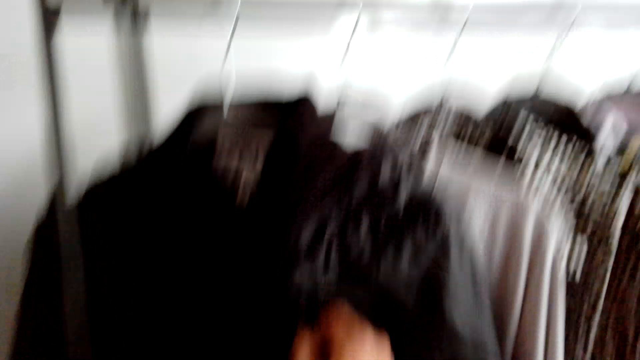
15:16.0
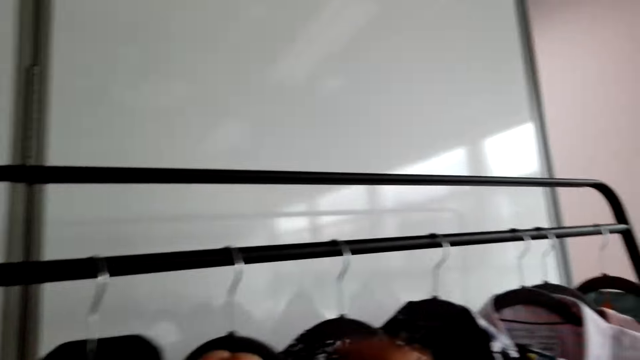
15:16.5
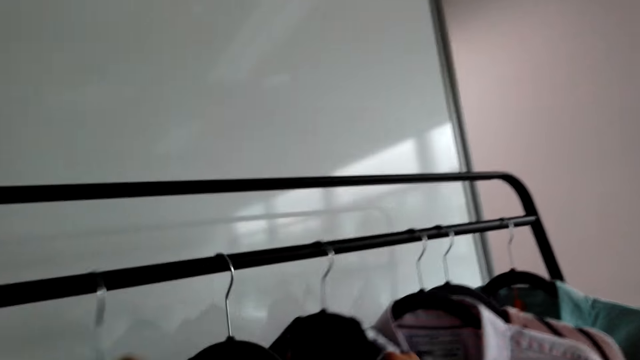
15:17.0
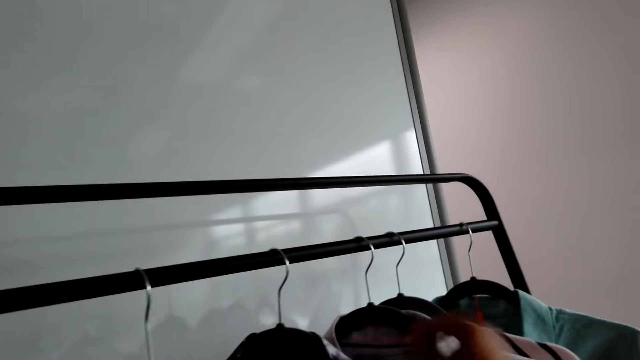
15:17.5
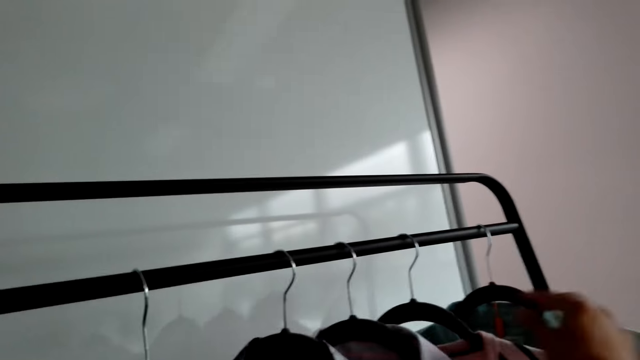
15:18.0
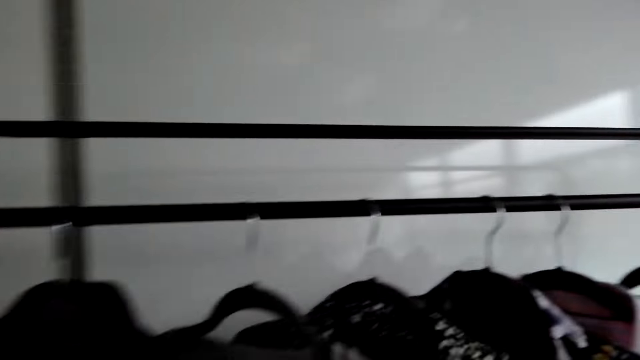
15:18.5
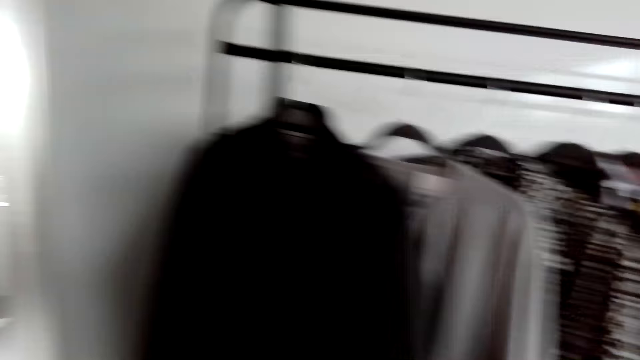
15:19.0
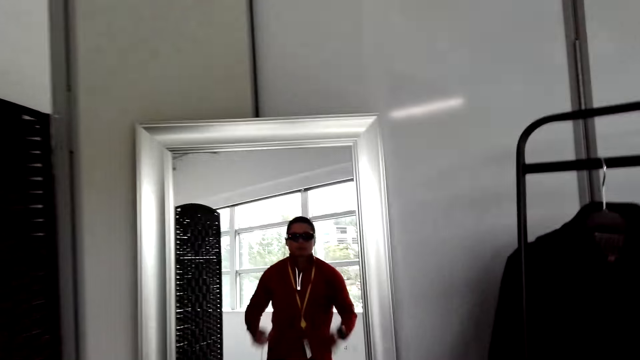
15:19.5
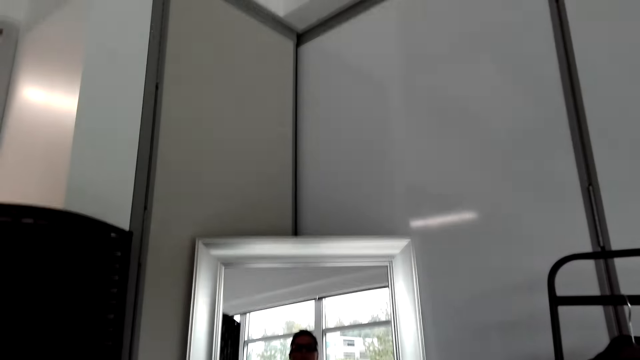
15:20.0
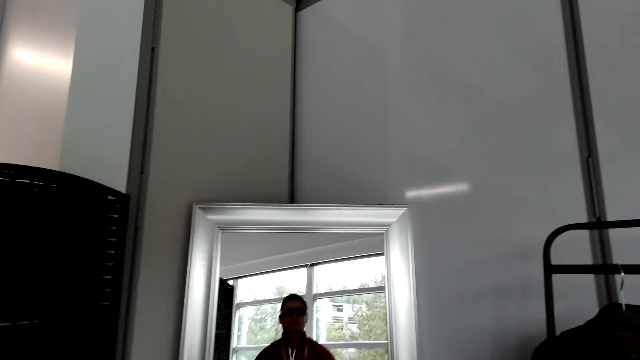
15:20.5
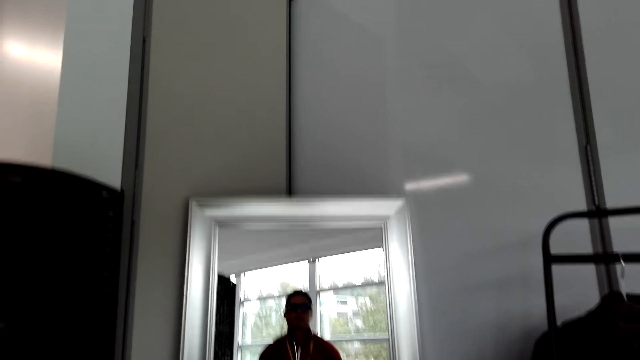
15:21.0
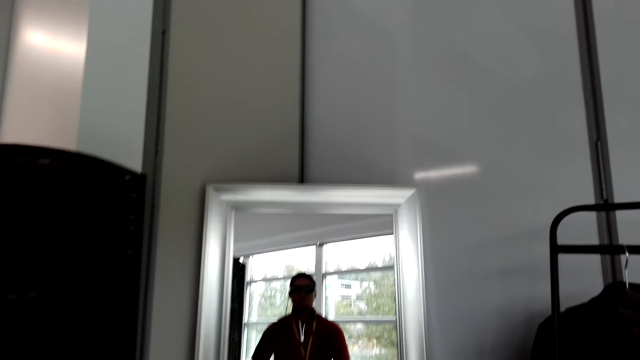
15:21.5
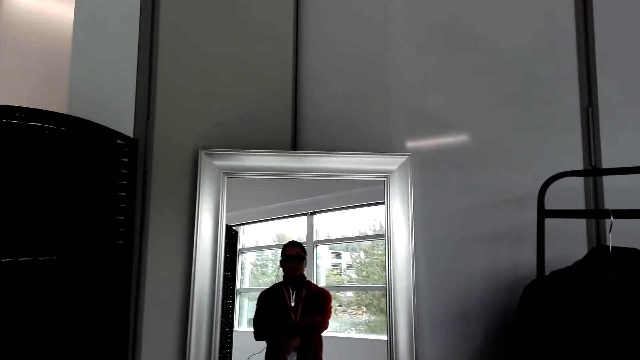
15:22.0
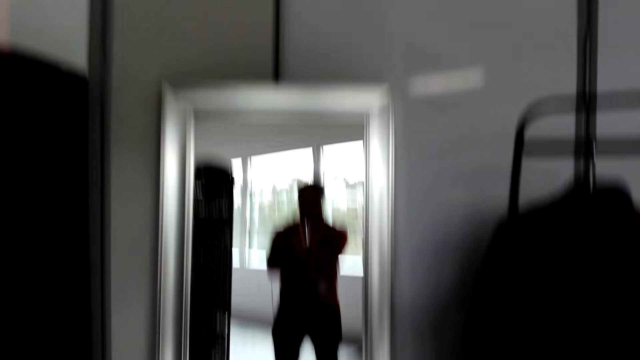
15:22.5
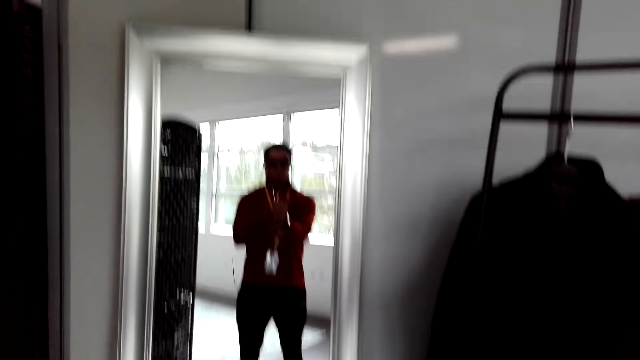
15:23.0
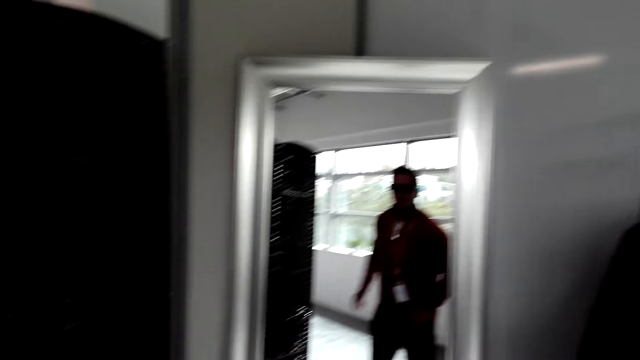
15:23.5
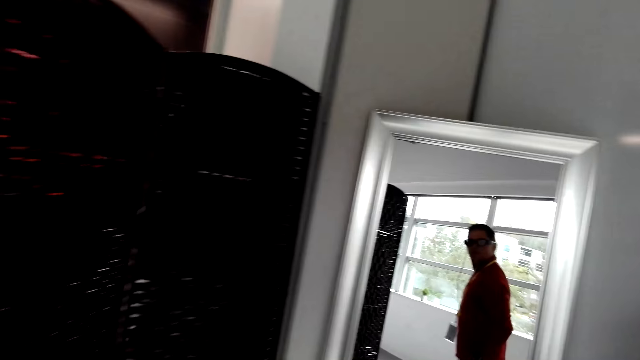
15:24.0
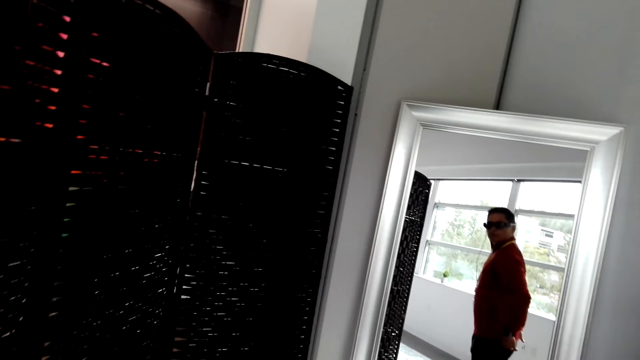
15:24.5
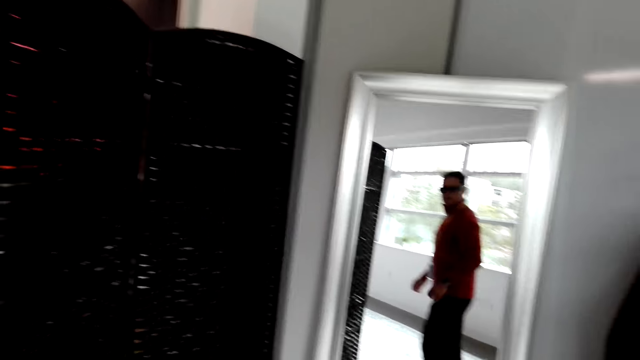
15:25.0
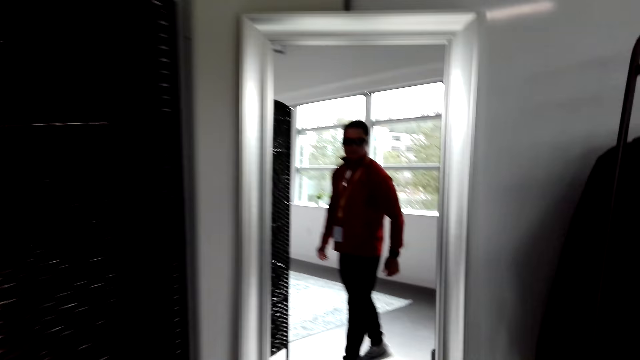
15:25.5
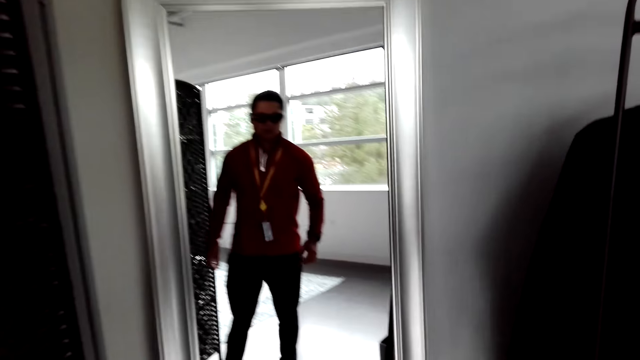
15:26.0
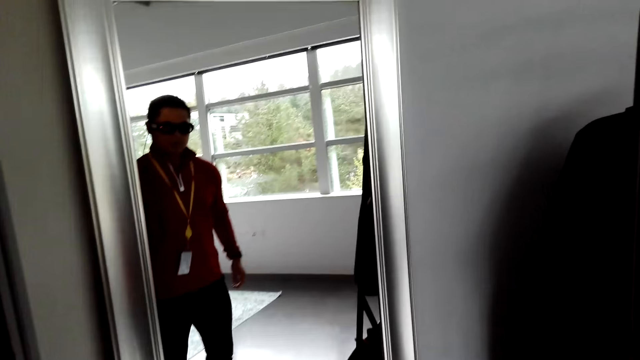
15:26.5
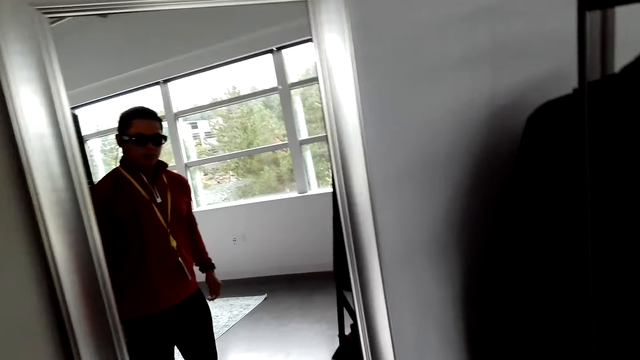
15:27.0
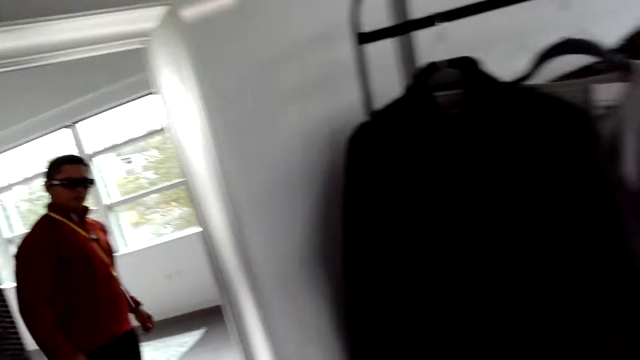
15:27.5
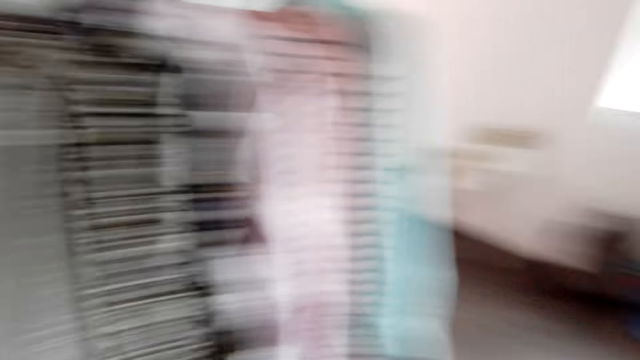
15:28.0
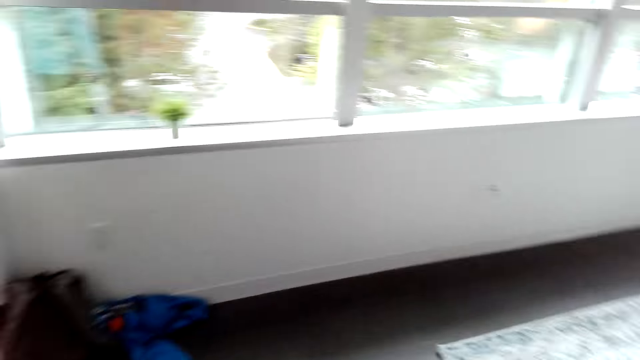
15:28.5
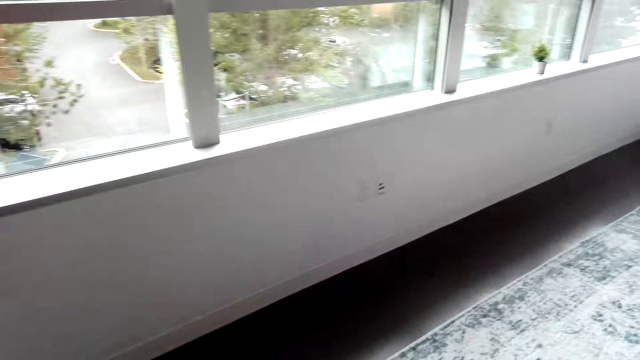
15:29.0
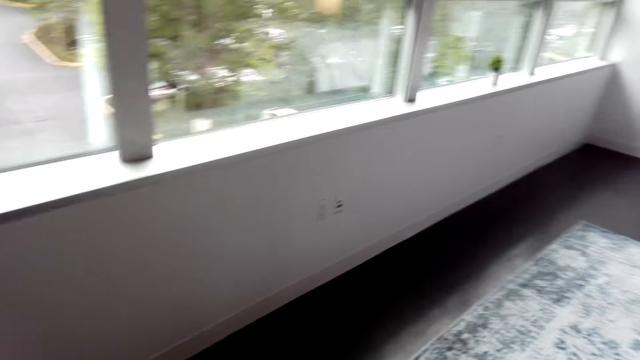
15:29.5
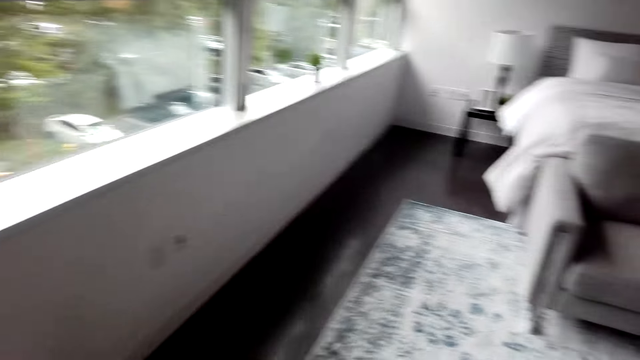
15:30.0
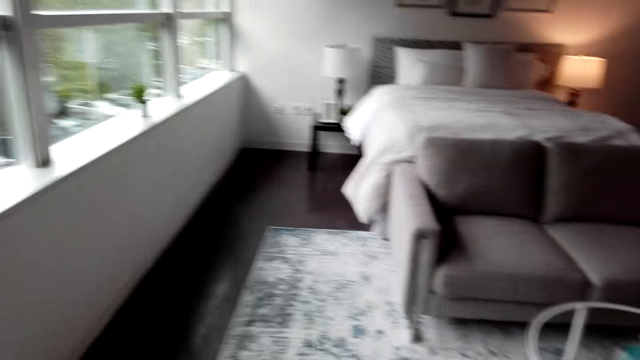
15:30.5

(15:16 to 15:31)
The camera wearer sorts clothes on the stand. He turns around the room. He adjusts his clothes. He turns around the room. He converses with a man. He turns around the room. He moves around the room. He walks around the room. He talks.

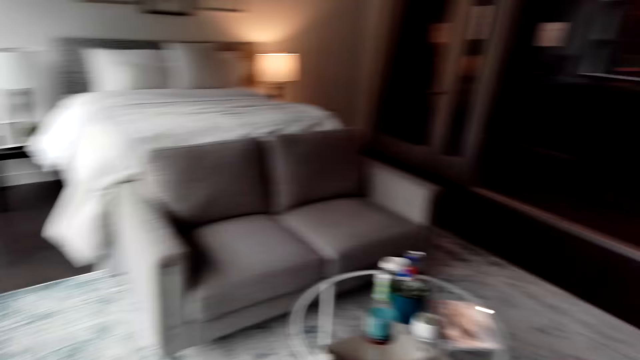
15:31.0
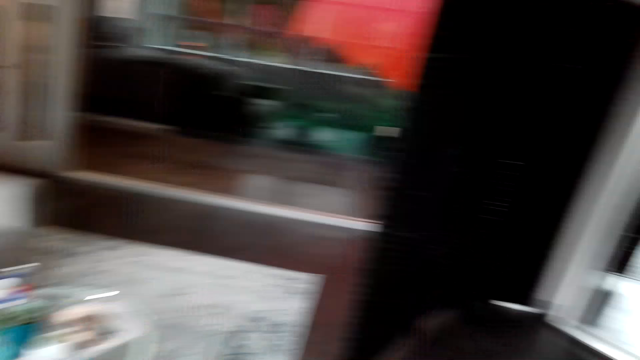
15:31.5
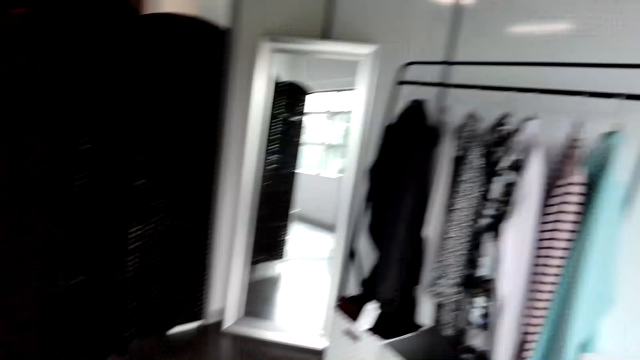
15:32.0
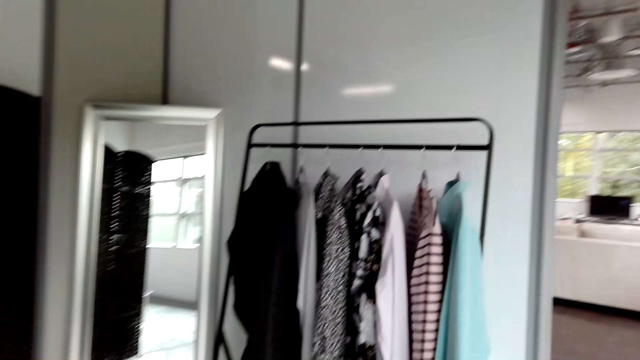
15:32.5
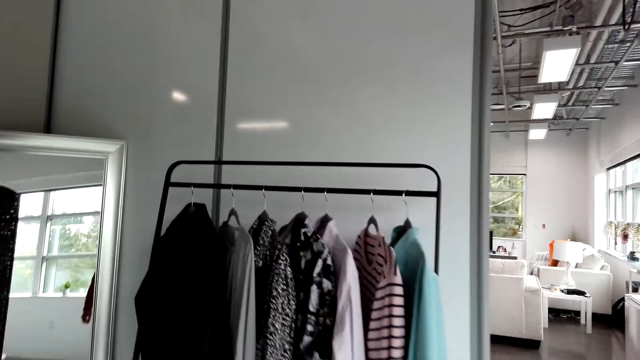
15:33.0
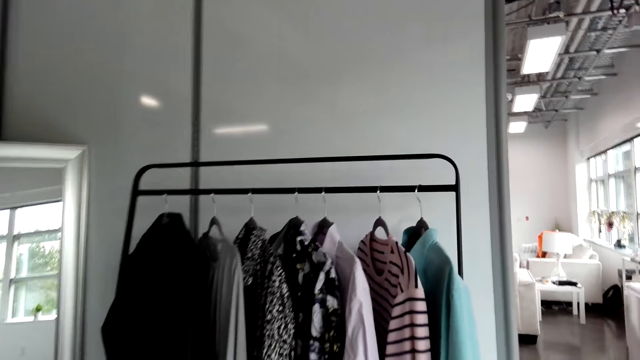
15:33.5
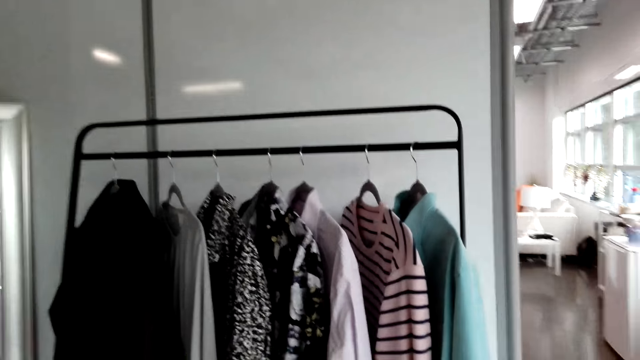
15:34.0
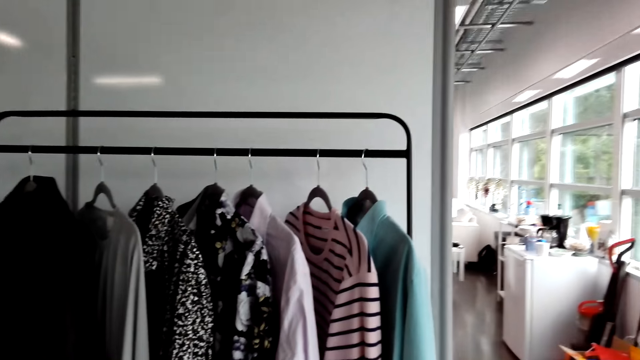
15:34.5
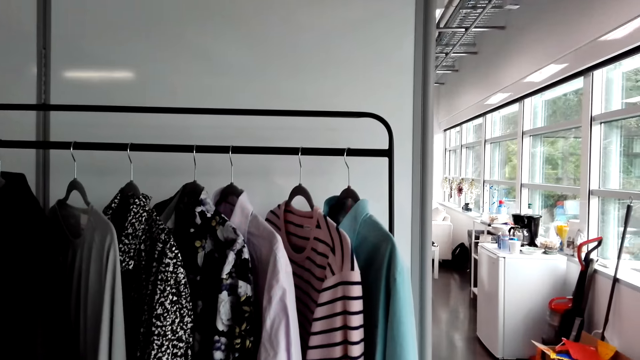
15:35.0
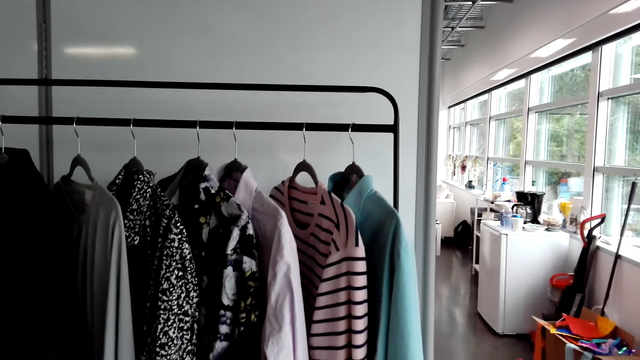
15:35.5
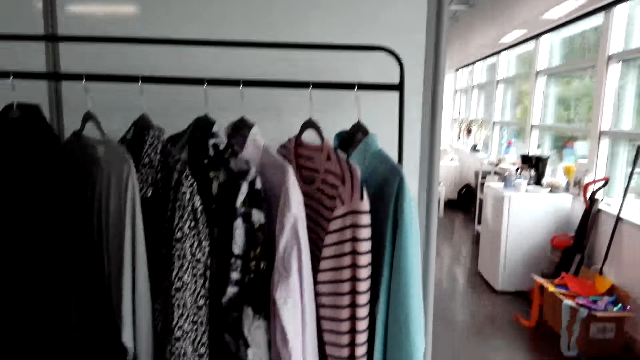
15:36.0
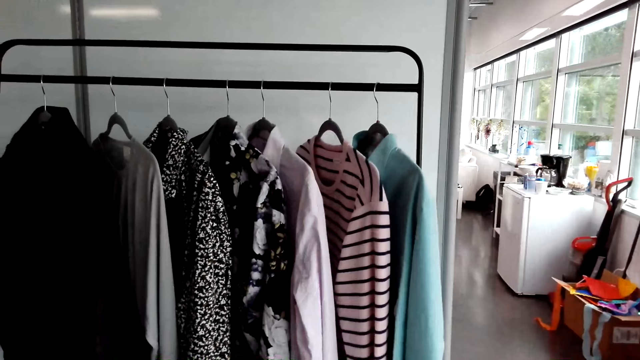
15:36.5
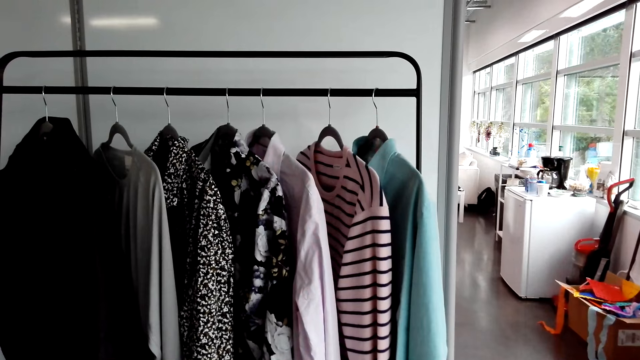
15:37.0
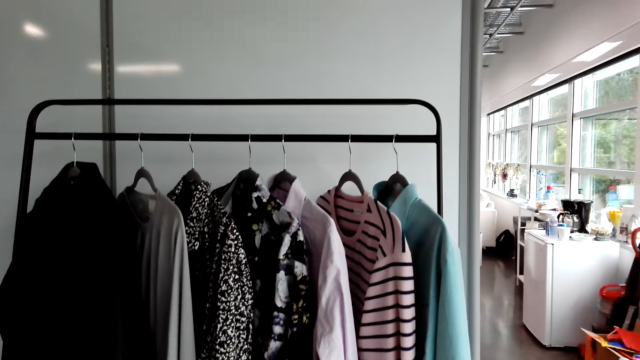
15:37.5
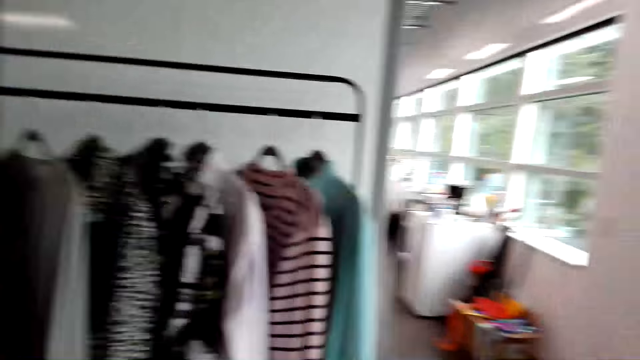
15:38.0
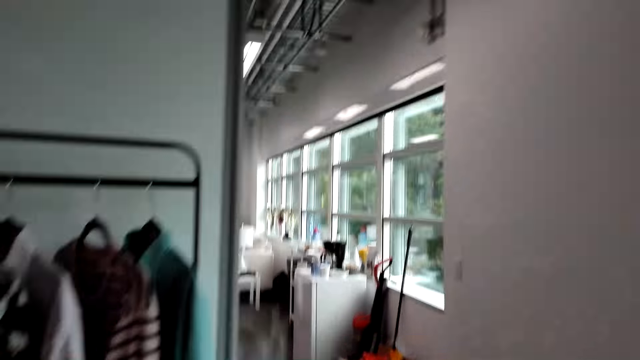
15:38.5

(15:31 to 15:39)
A man converses with the camera wearer. The camera wearer turns around the room. They converse with the man. They move around the room.
